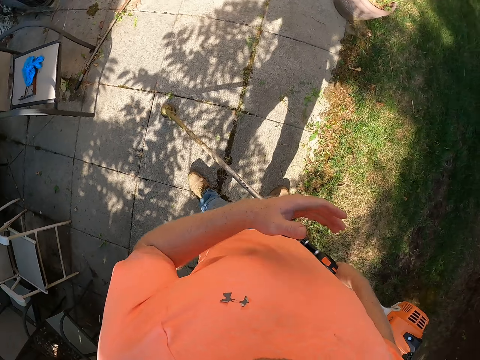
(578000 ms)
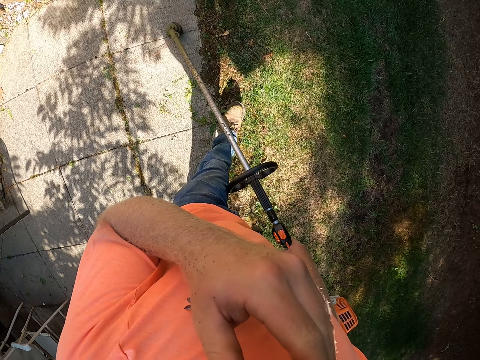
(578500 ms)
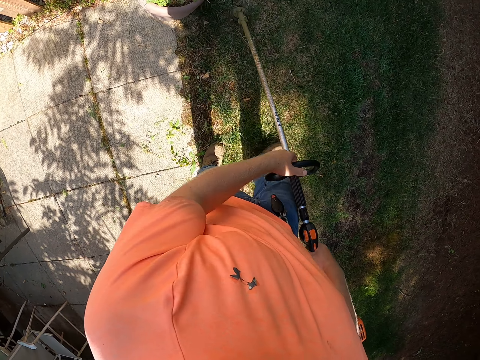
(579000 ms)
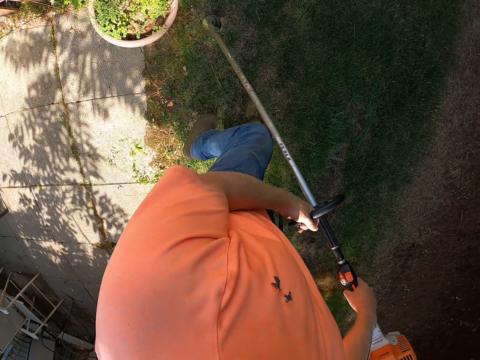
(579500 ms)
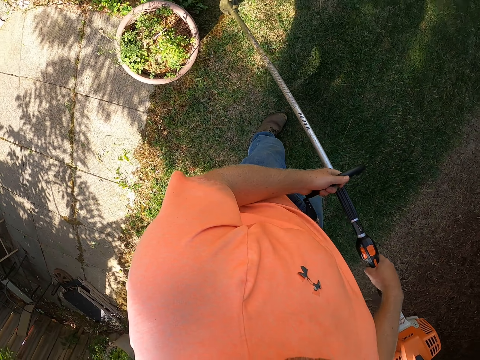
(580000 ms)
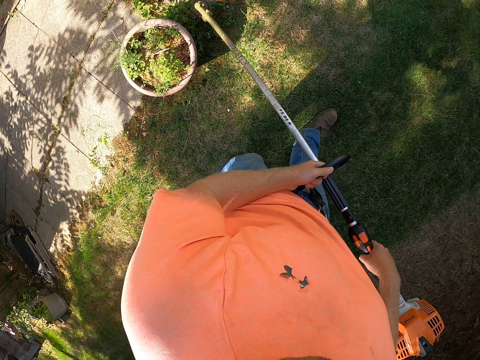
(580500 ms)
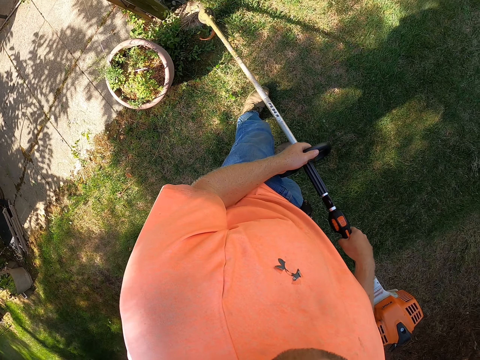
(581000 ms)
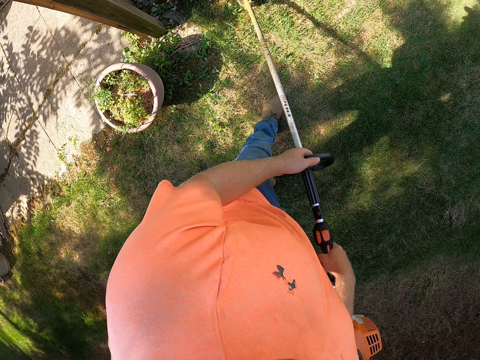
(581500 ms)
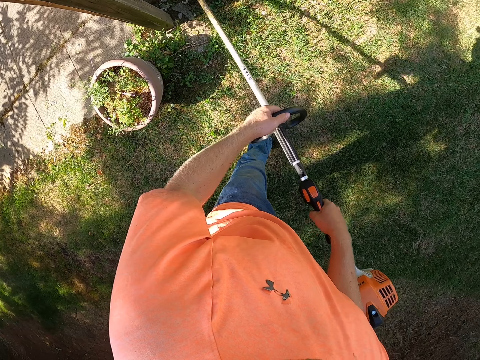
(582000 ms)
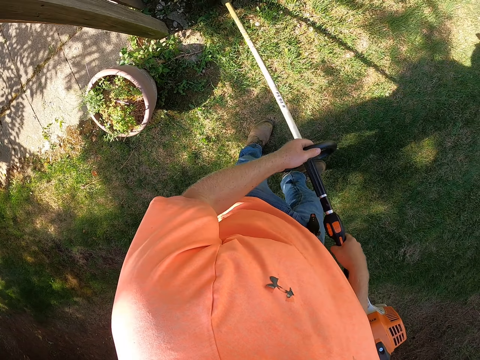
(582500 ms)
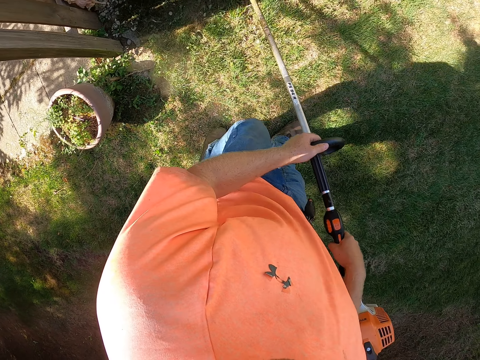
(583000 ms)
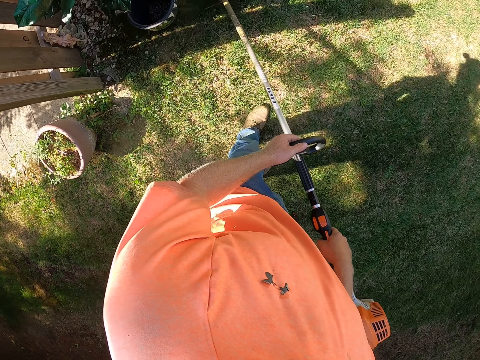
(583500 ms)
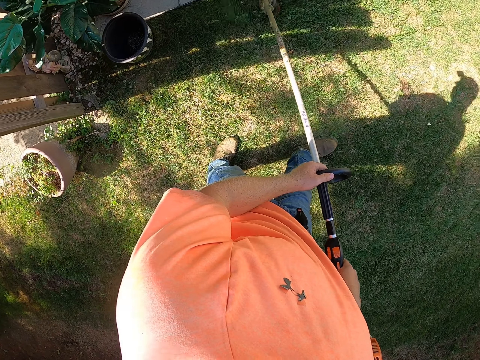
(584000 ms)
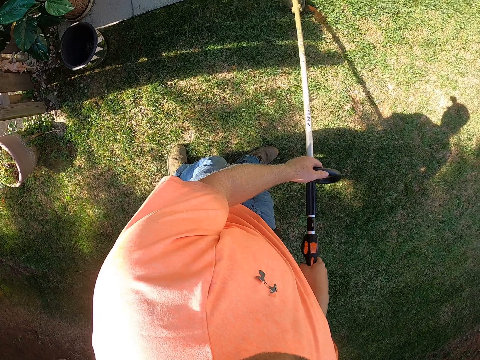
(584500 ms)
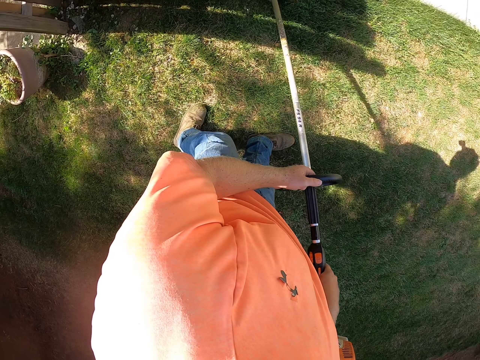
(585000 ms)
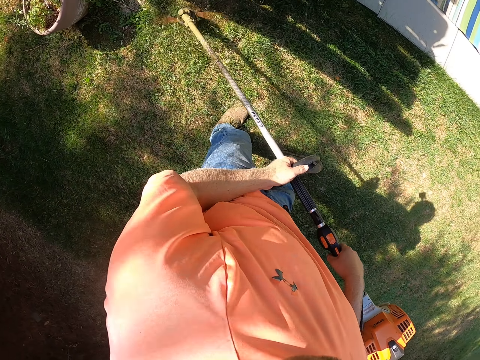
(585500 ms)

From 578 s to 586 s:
The camera wearer touches his face with his left hand. He vacuums the grass. He cuts the grasses on the lawn with the grass cutter in his hands.

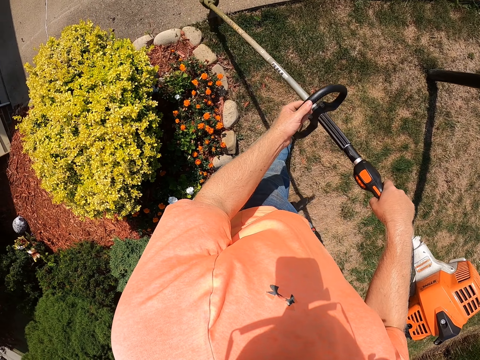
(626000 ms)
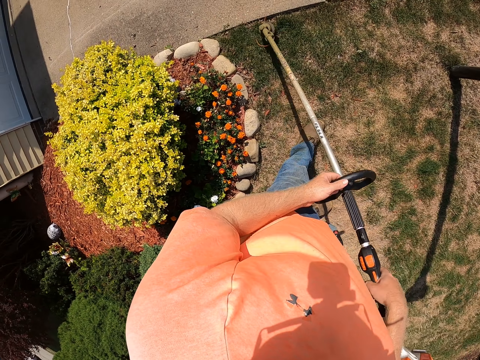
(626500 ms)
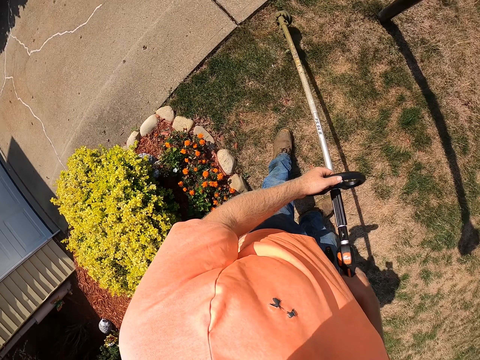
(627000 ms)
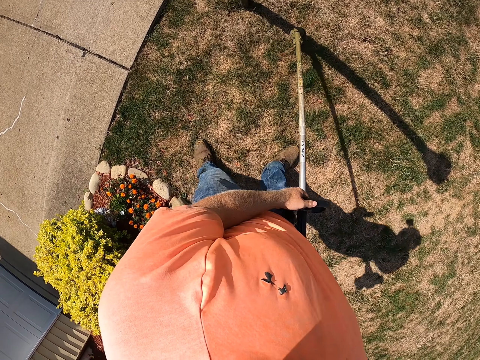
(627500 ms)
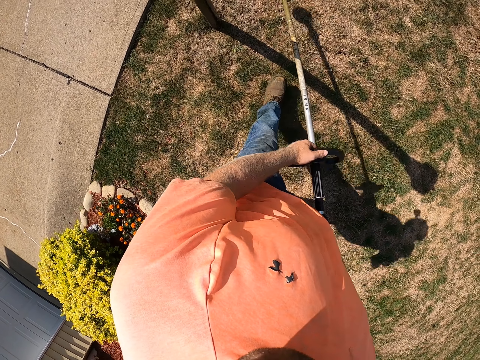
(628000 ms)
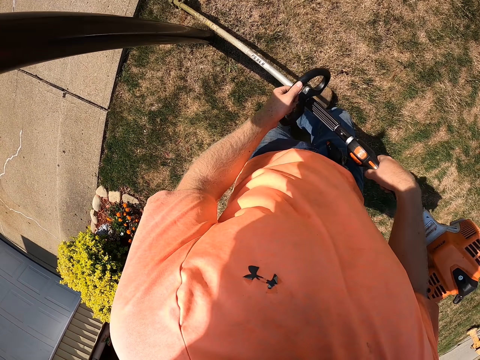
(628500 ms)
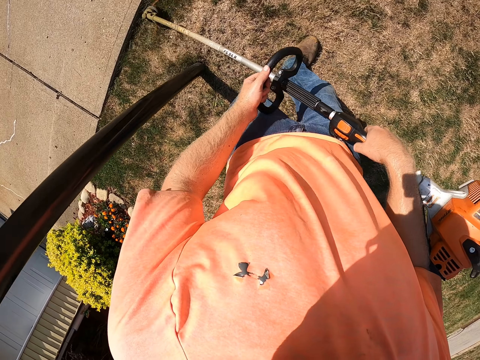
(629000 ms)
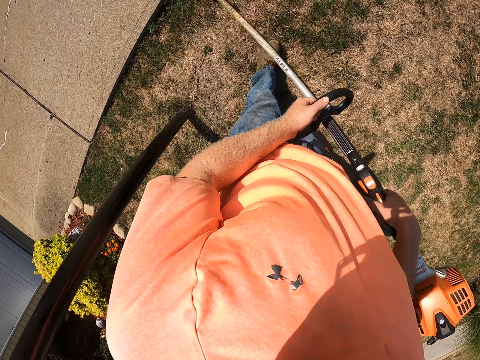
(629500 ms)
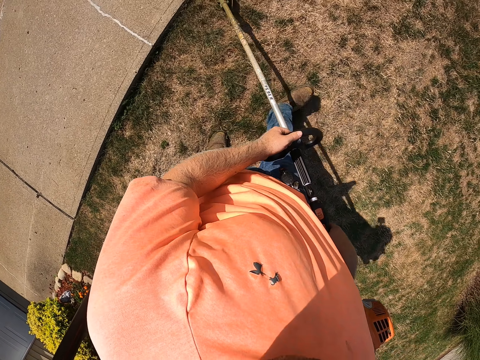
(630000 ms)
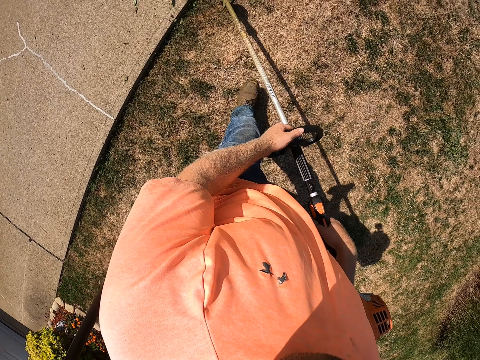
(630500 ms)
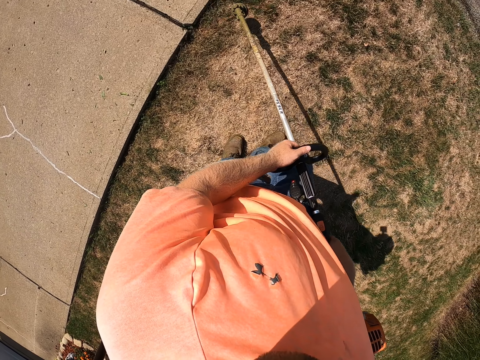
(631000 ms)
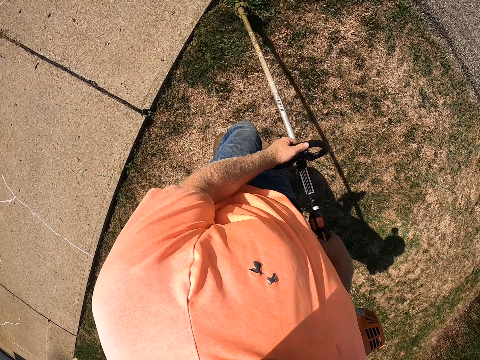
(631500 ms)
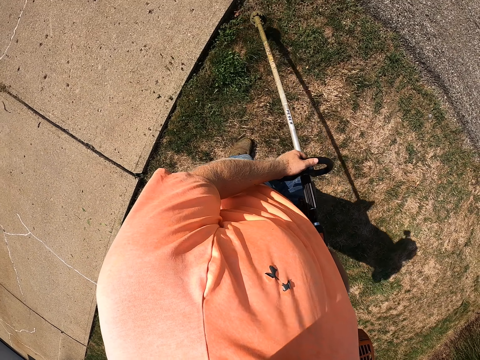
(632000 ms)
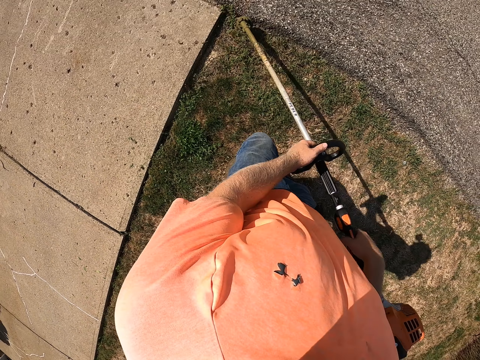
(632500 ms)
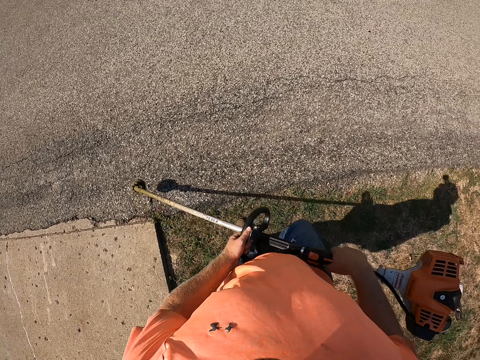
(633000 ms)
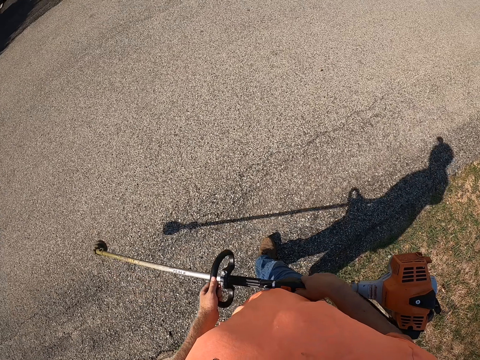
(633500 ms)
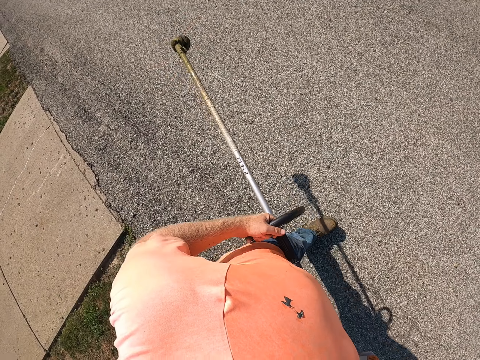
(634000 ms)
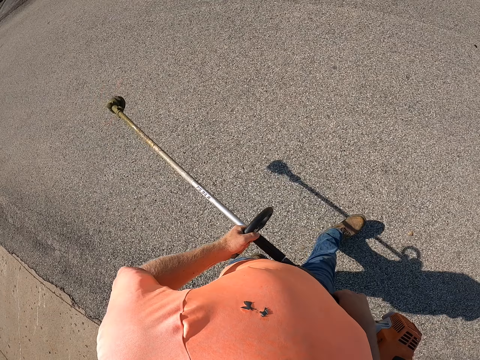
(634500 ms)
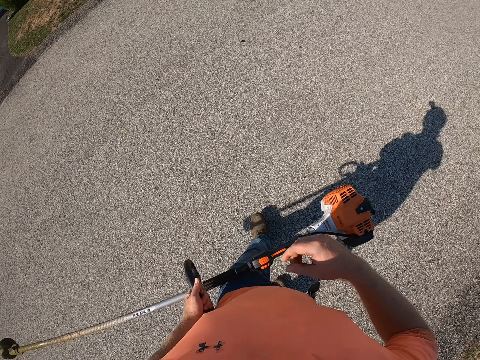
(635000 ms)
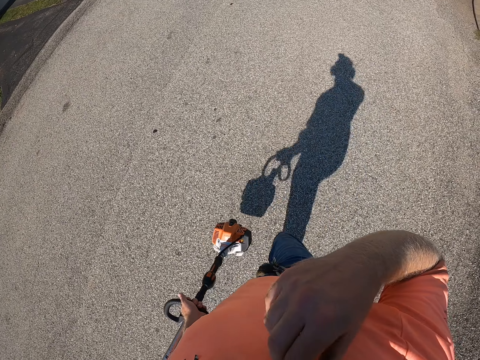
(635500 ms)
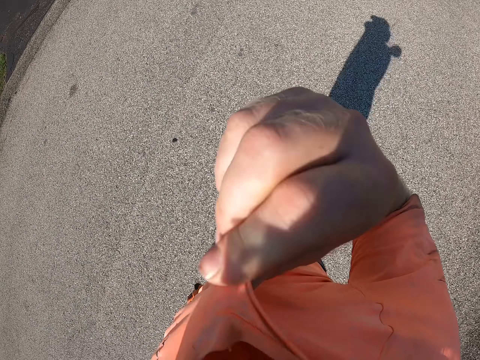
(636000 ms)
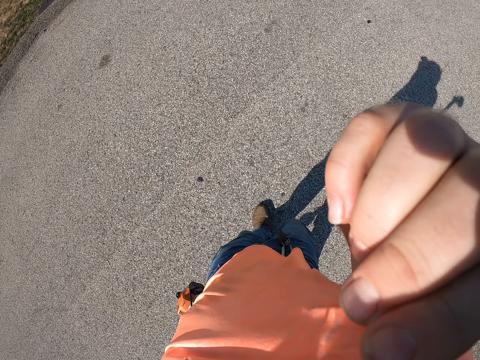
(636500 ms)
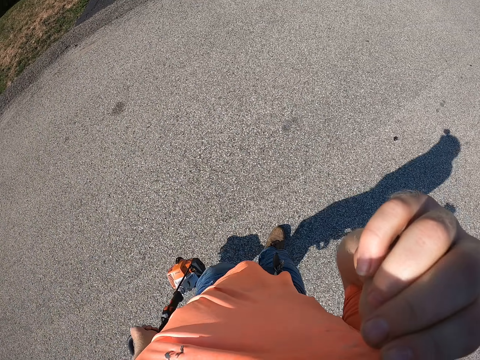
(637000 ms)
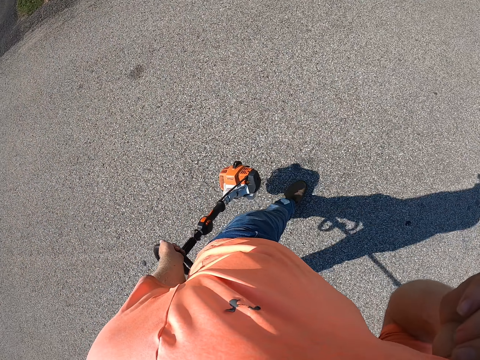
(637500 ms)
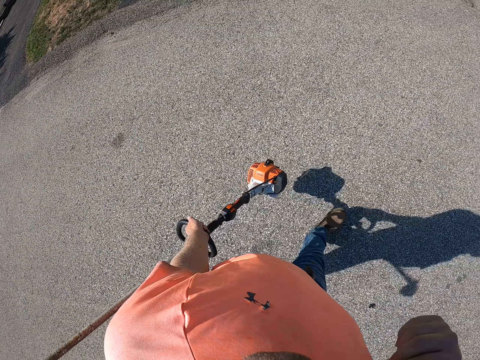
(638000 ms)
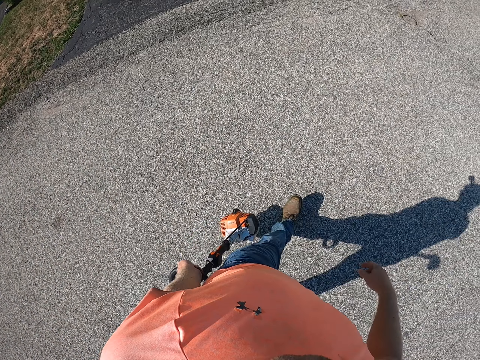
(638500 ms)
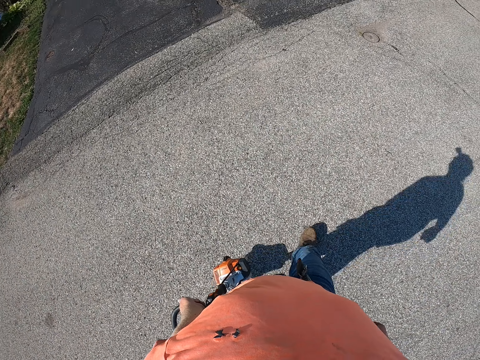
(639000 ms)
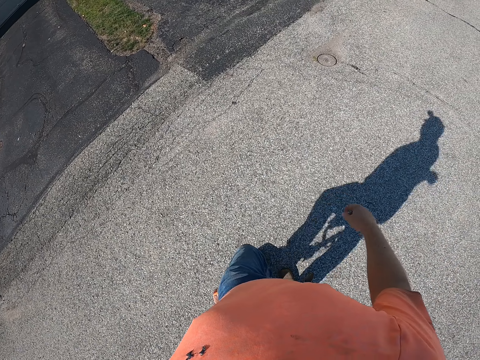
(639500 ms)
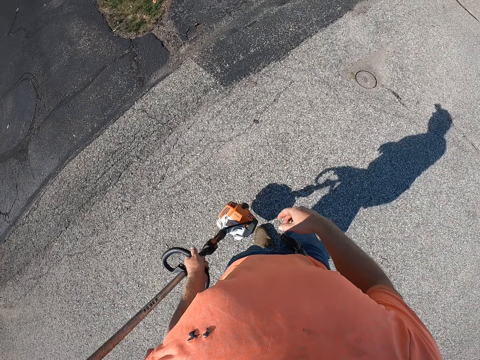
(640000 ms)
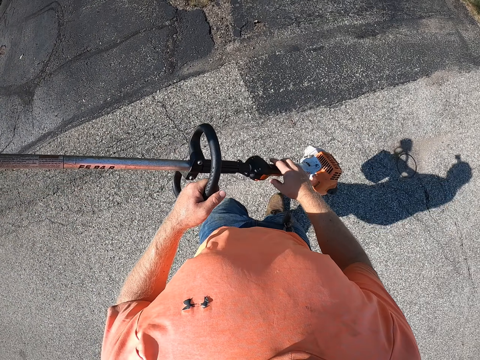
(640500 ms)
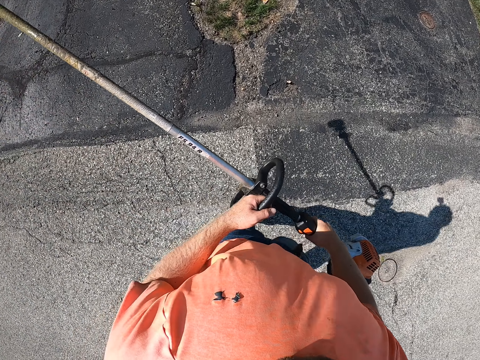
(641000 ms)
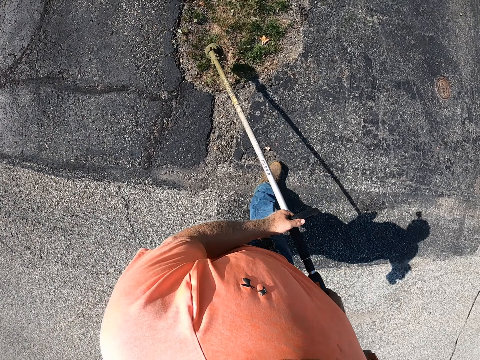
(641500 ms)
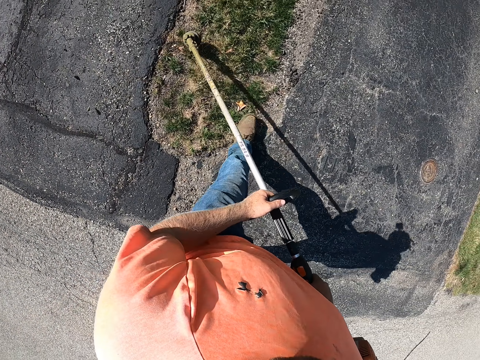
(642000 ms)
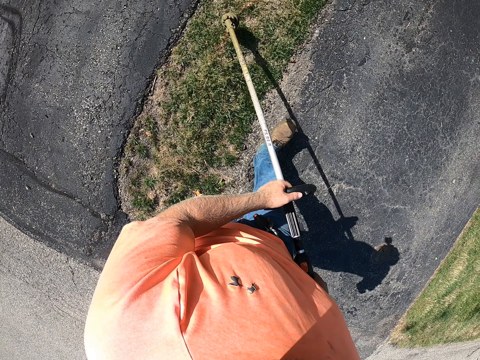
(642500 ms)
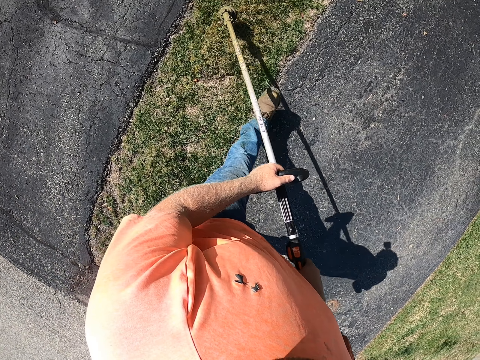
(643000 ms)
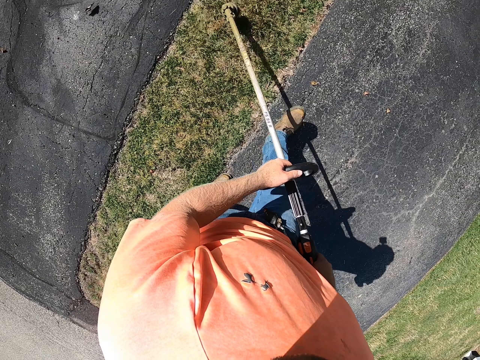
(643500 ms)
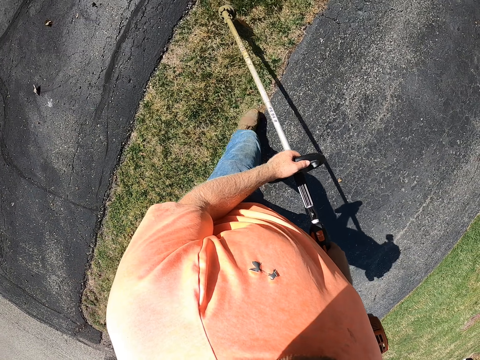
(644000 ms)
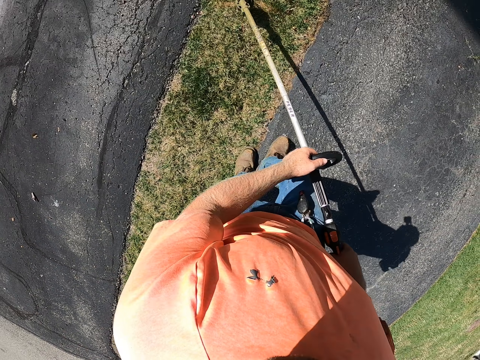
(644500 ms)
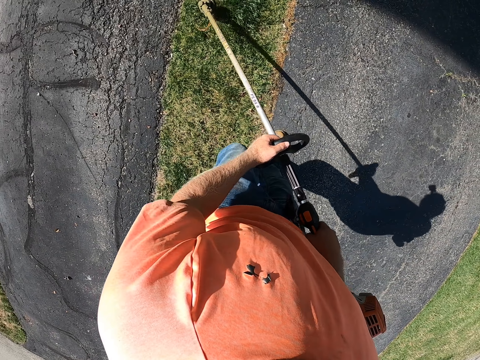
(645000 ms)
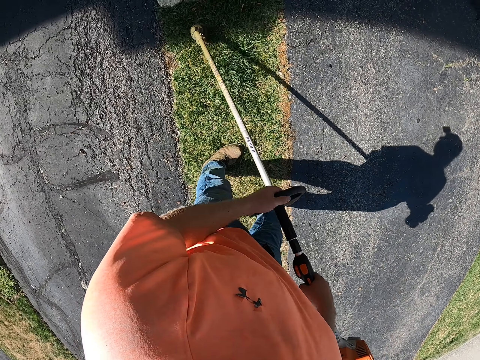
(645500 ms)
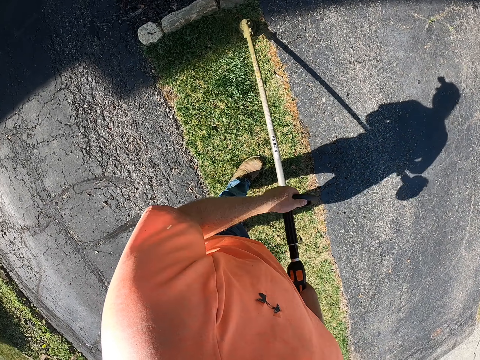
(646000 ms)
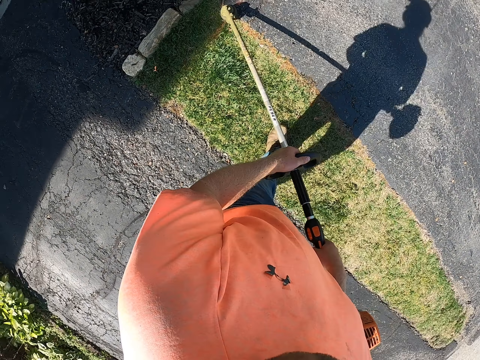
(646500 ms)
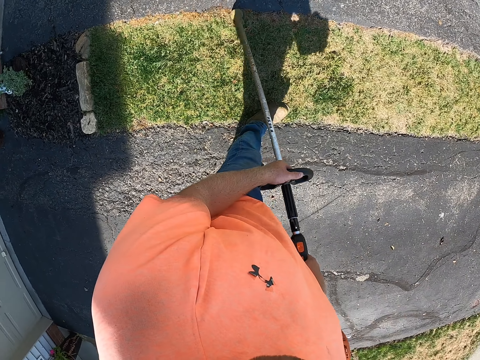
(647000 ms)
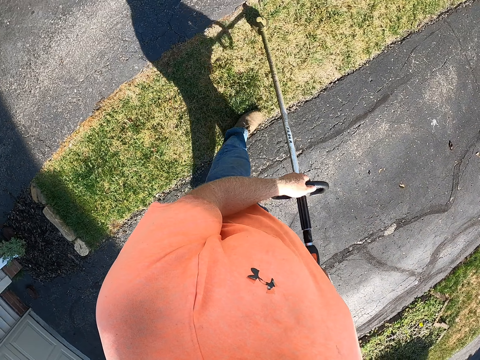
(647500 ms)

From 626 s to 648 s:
The camera wearer turns. He lifts the vacuum. He walks on a tarred road with the grass cutter in his left hand. He scratches the face, touches the top, touches his face with his right hand, and adjusts the top. He holds the grass cutter with his hands. He cuts some grasses near the tarred road with the grass cutter in his hands. He vacuums the grass.
